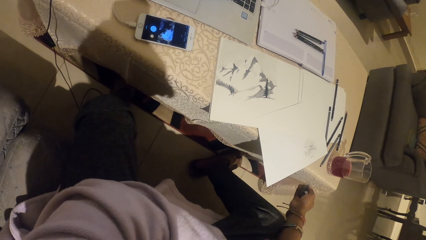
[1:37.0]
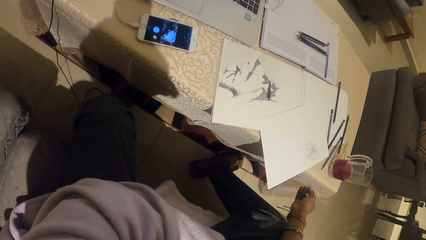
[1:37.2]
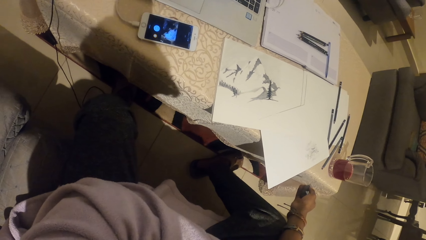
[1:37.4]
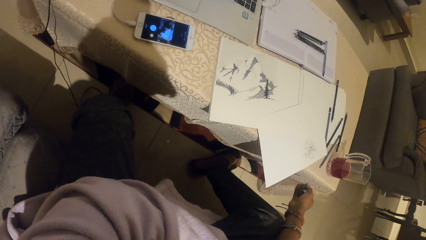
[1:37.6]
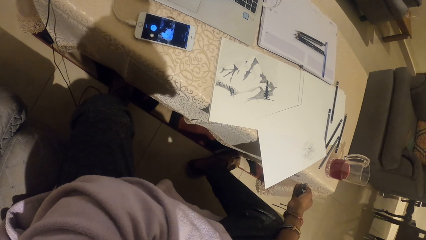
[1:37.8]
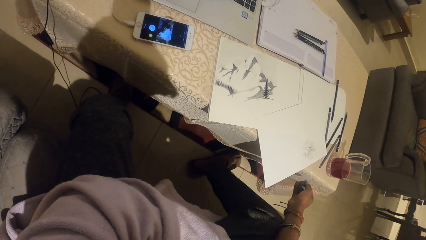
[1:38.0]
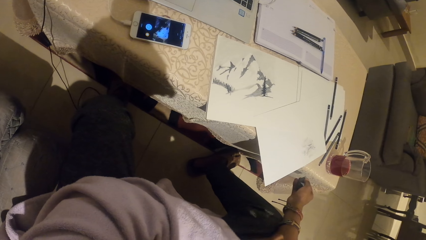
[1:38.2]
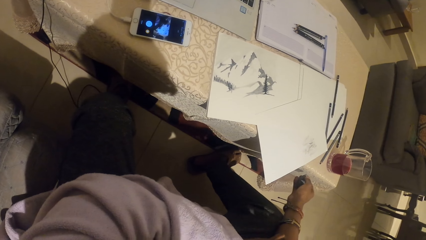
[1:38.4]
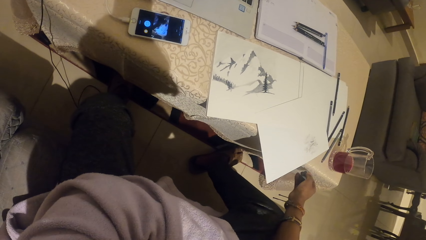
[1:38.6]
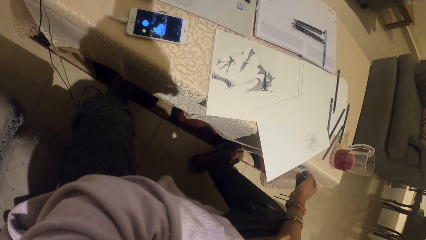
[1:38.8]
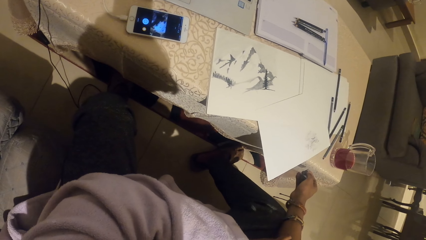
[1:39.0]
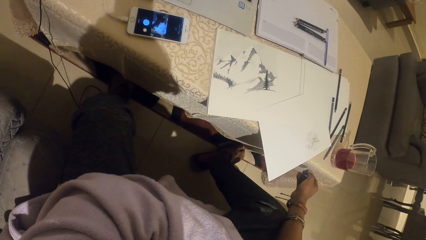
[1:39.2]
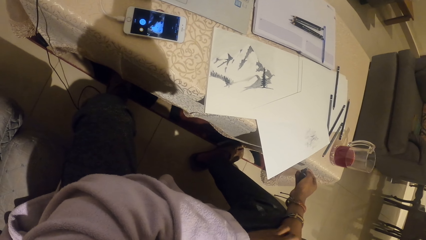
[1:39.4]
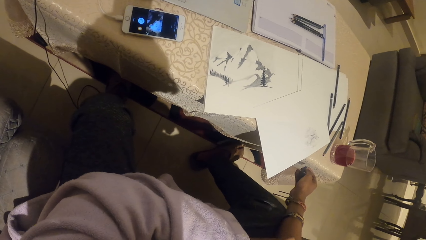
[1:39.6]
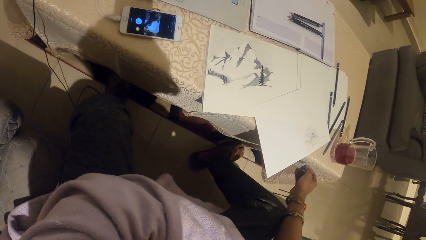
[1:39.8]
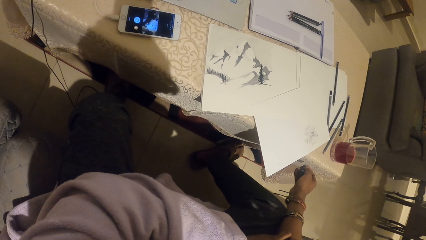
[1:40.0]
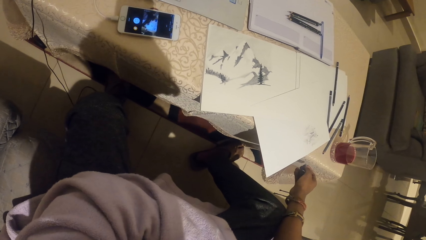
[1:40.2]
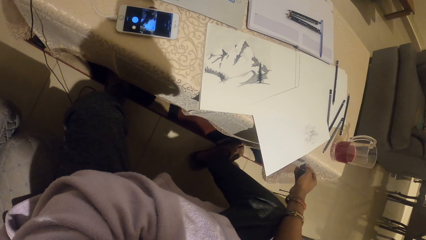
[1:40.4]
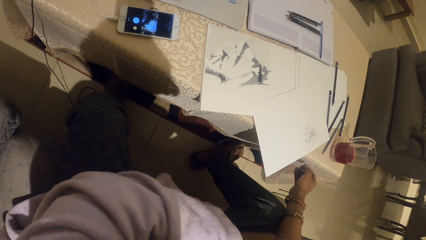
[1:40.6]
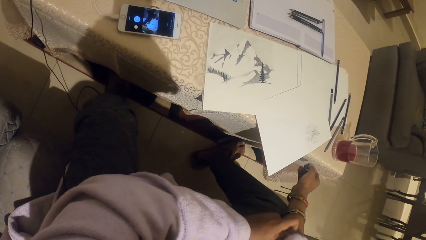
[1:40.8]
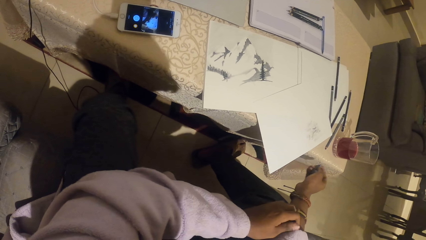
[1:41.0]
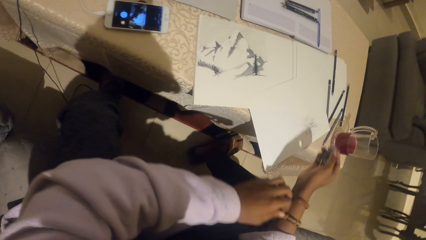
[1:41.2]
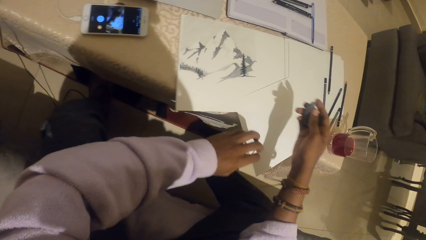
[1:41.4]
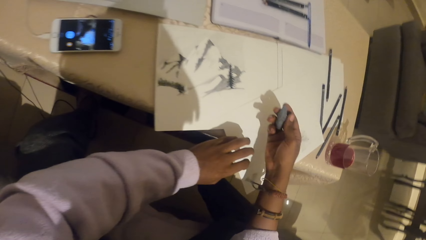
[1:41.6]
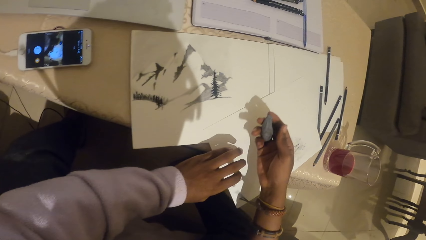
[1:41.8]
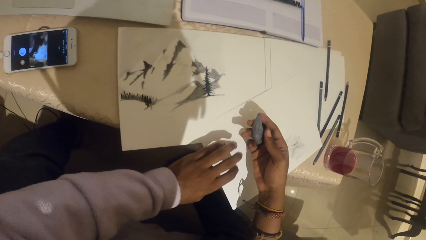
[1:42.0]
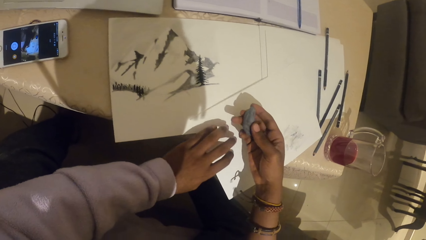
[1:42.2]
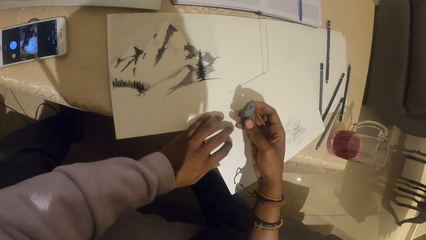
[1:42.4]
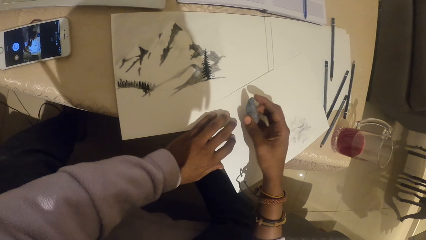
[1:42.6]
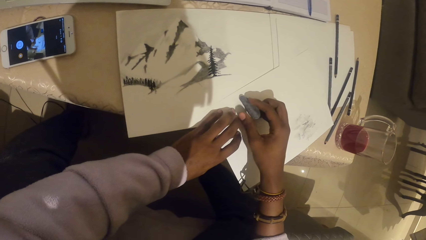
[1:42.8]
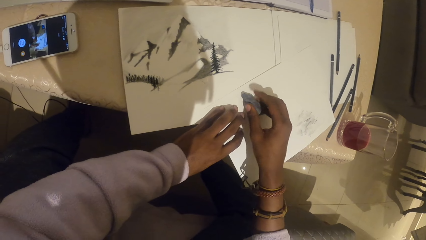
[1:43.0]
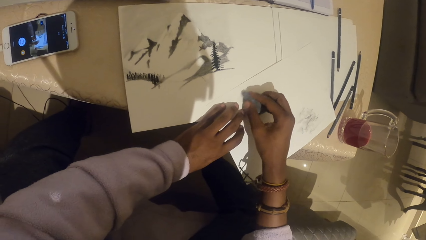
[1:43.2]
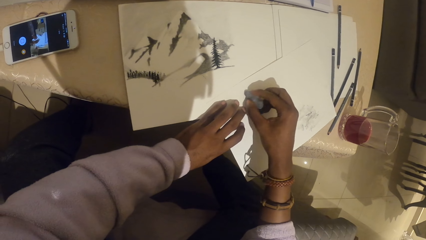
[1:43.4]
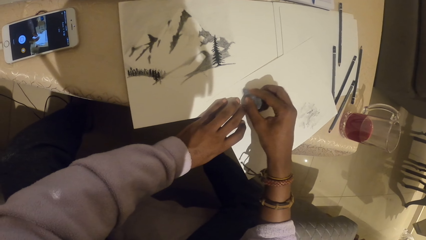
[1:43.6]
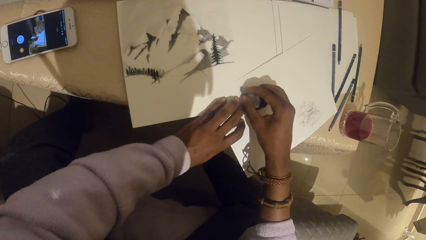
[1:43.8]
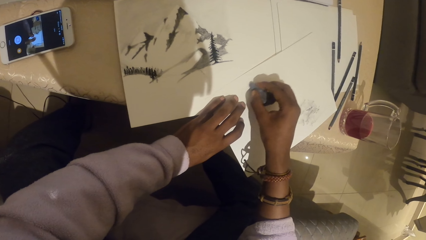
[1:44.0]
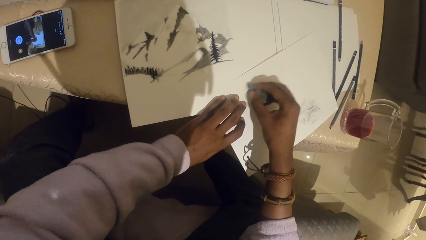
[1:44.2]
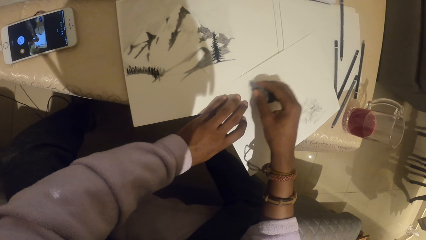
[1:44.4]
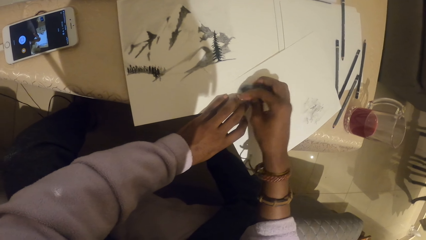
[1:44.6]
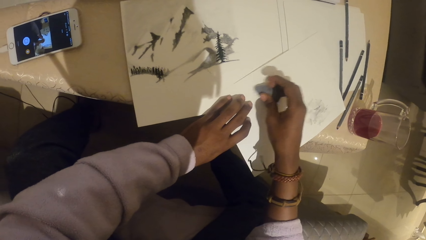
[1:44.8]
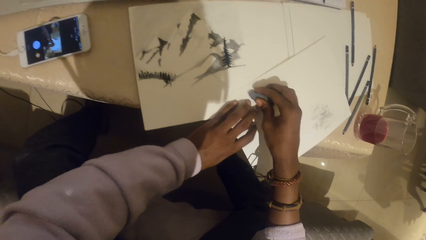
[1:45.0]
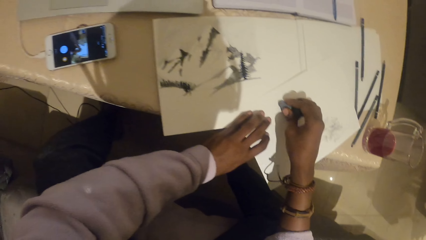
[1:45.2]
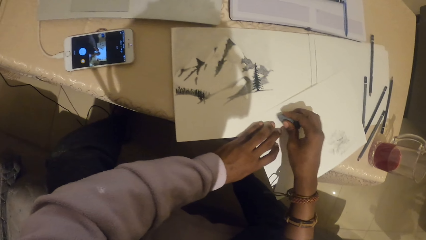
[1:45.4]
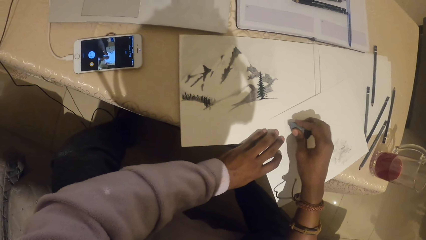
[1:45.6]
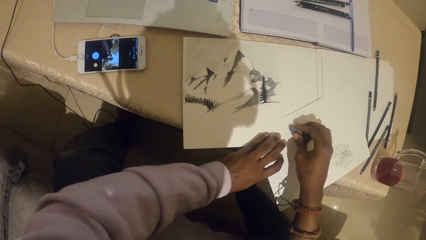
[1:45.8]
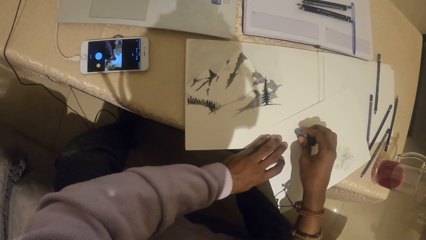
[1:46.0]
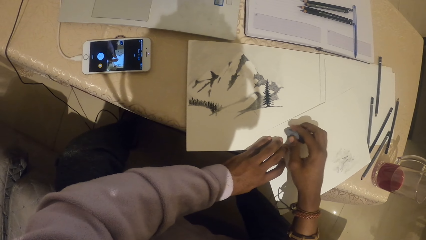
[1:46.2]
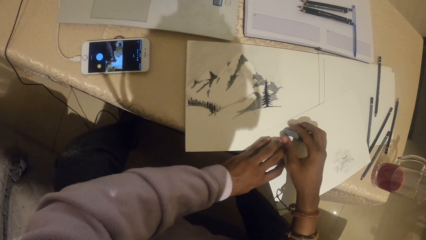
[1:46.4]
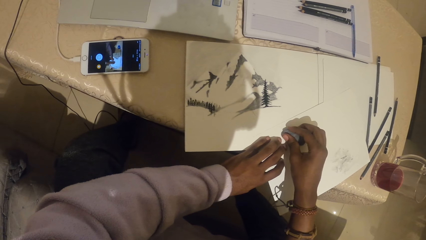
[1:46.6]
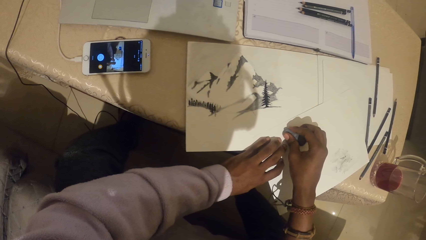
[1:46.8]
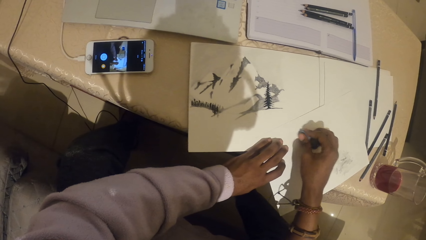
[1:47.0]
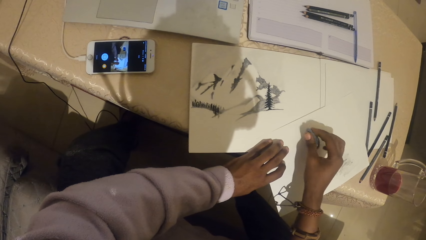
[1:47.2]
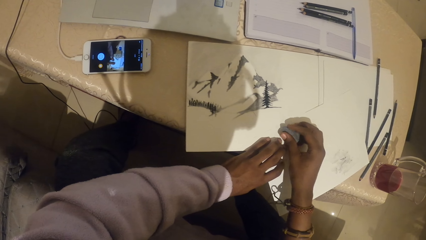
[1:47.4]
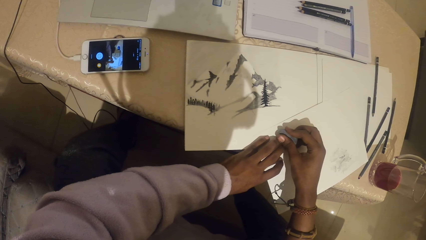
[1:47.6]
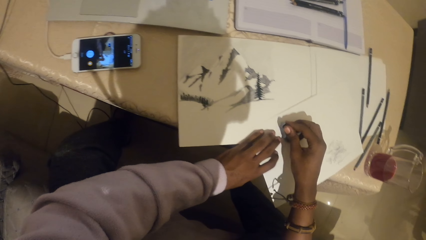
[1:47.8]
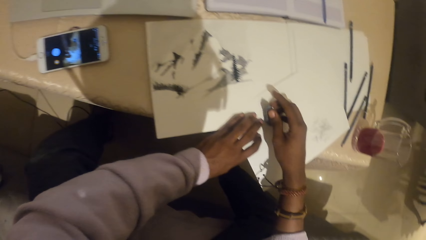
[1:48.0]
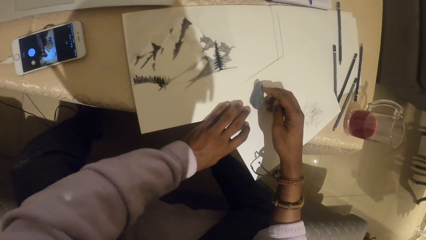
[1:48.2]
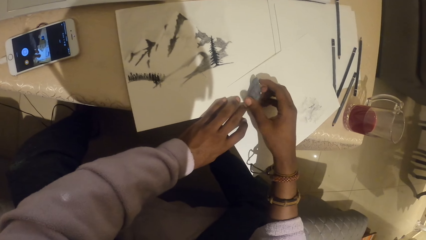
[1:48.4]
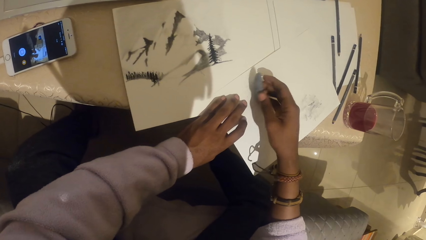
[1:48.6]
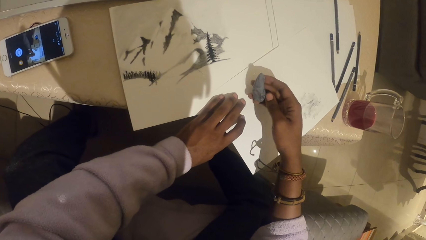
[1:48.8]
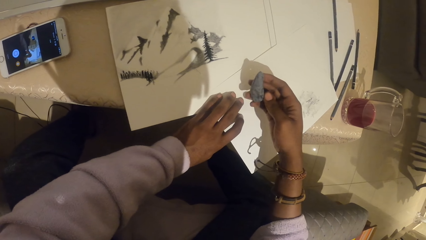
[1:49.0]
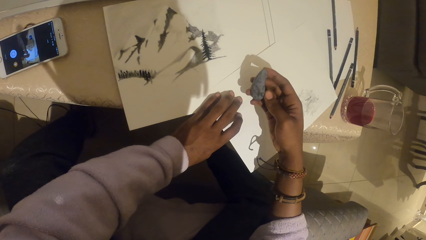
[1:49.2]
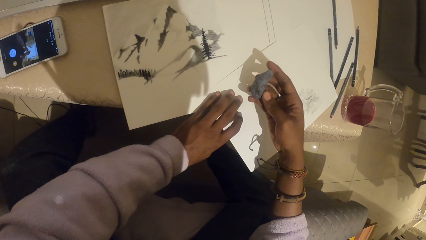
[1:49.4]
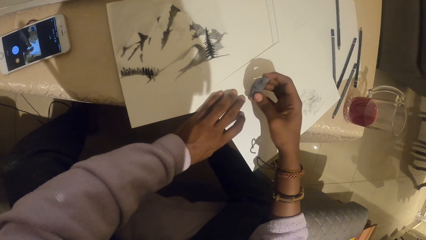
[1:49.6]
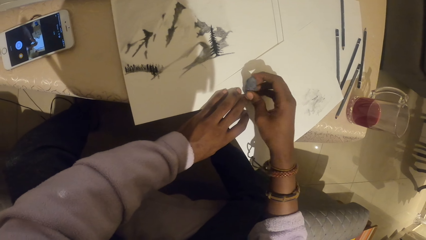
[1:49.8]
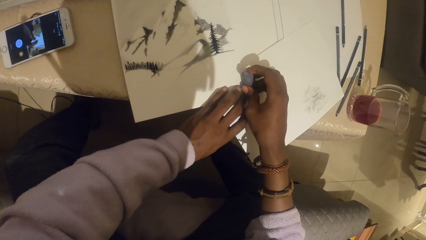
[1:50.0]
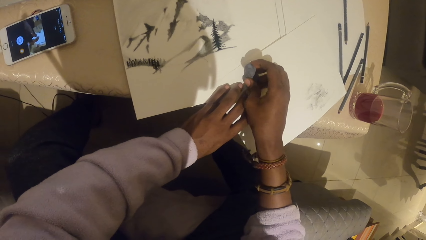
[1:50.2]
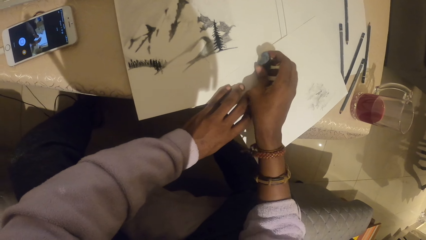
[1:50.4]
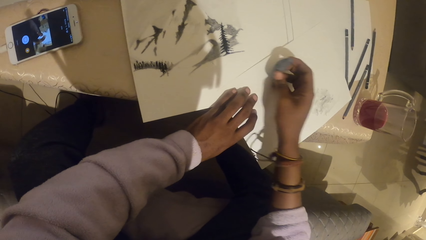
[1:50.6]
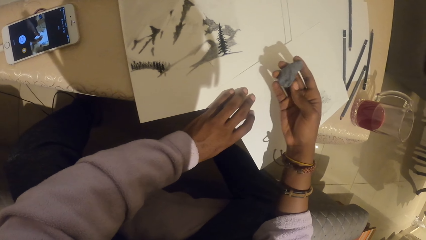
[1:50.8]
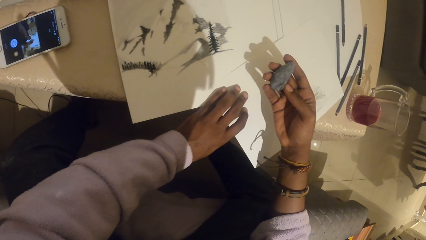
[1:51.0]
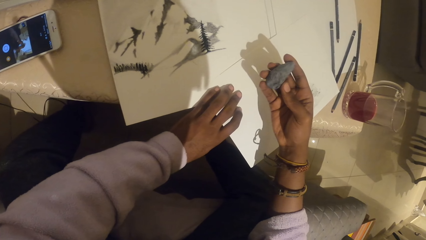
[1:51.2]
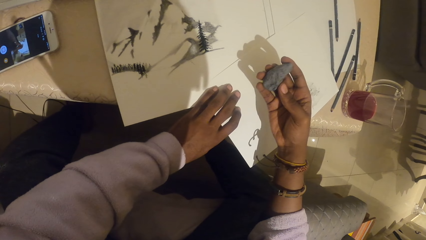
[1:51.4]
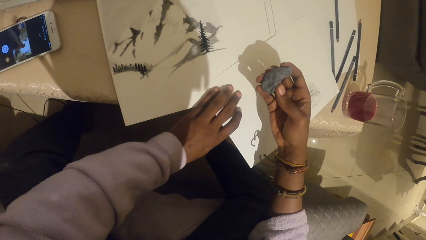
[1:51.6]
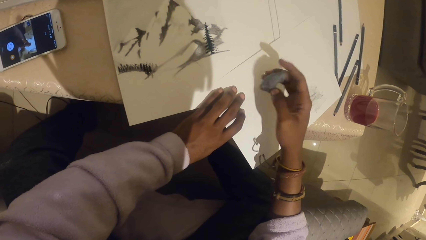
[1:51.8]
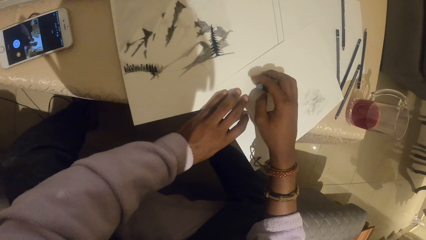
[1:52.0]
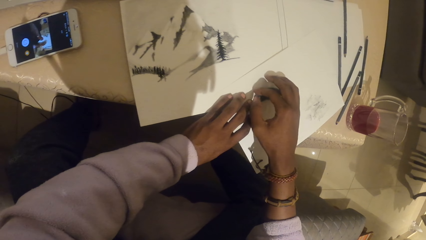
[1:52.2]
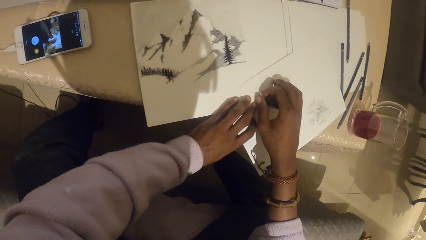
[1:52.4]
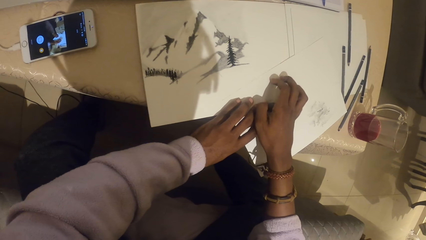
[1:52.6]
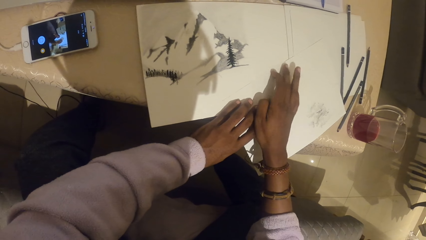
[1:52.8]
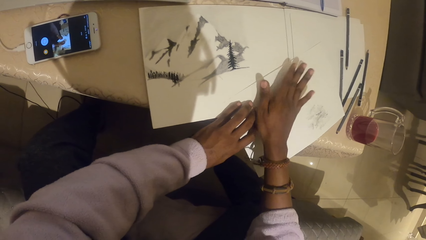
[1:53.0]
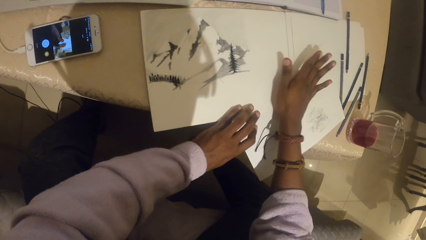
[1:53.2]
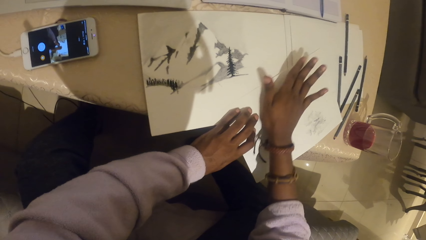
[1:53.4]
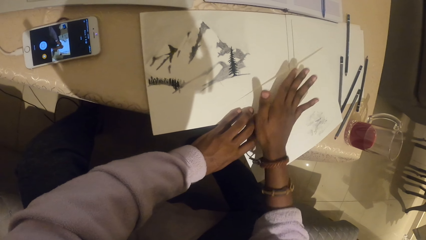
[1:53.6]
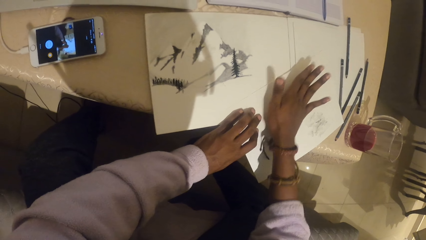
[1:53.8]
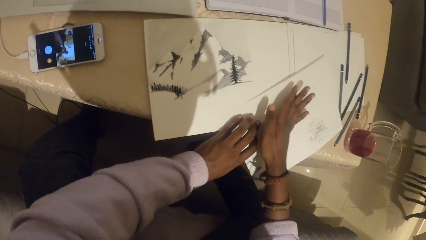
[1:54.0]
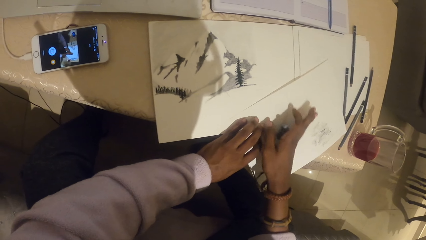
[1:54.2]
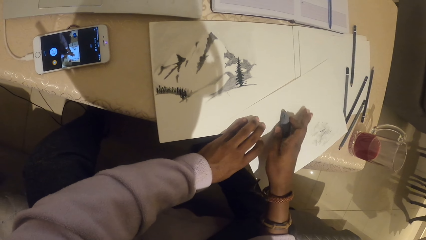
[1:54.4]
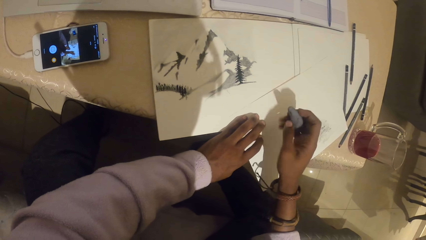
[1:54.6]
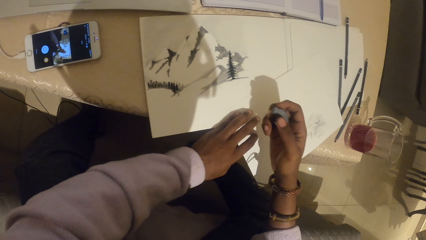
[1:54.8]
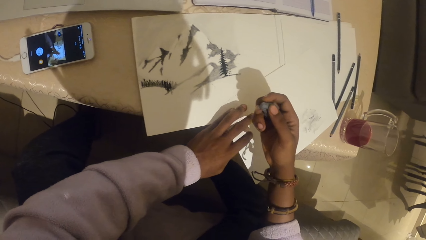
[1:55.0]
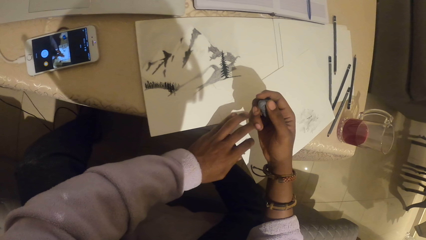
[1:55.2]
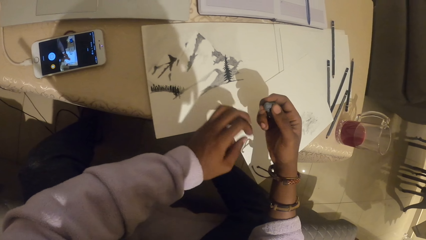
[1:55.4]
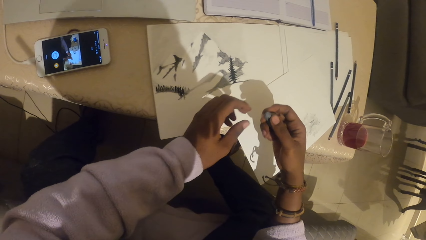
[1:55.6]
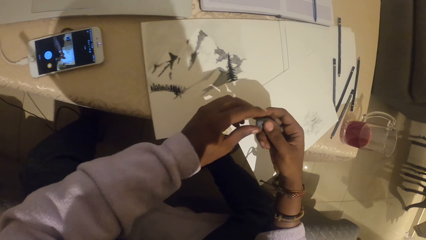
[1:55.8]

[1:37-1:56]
The camera wearer rubs the paper with the plasticine eraser or modelling clay. They examine the modelling clay. They roll the modelling clay on the paper.
